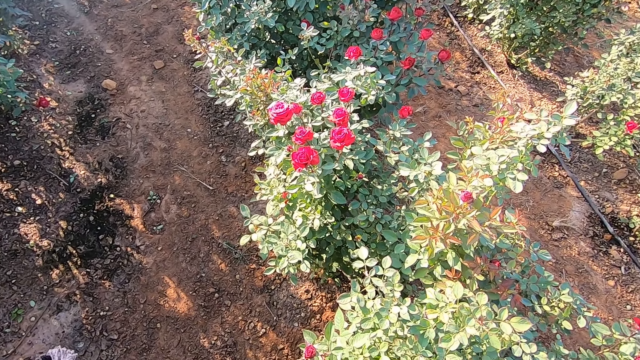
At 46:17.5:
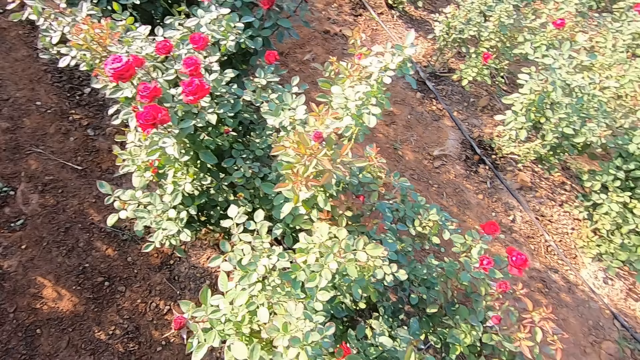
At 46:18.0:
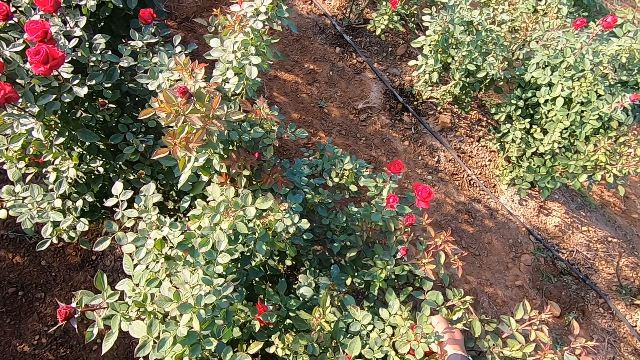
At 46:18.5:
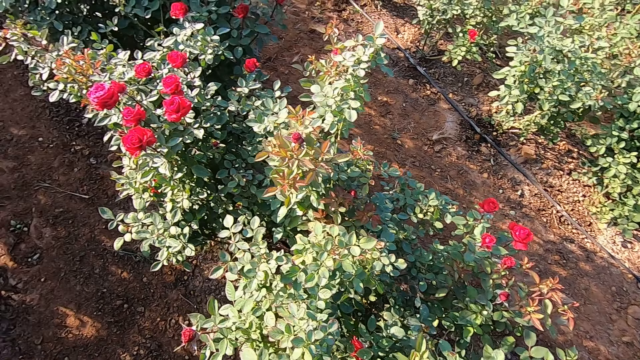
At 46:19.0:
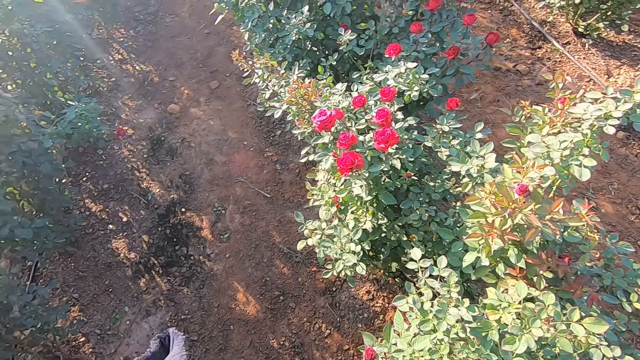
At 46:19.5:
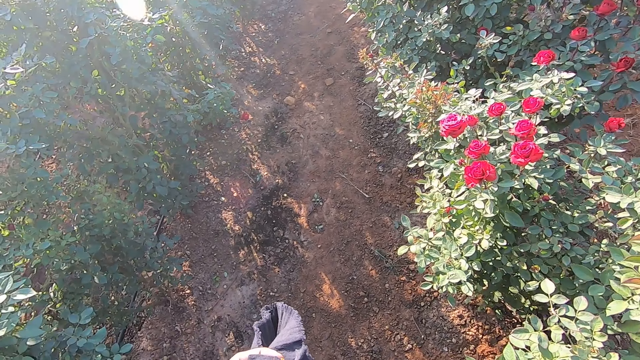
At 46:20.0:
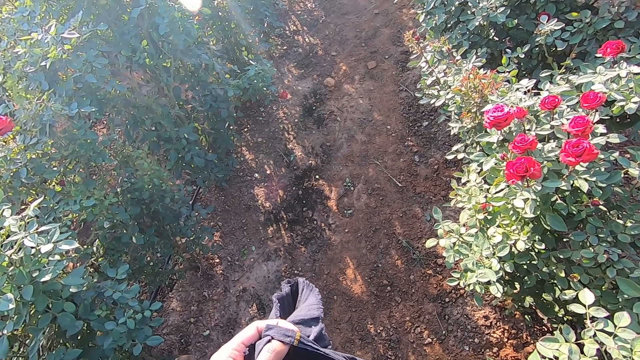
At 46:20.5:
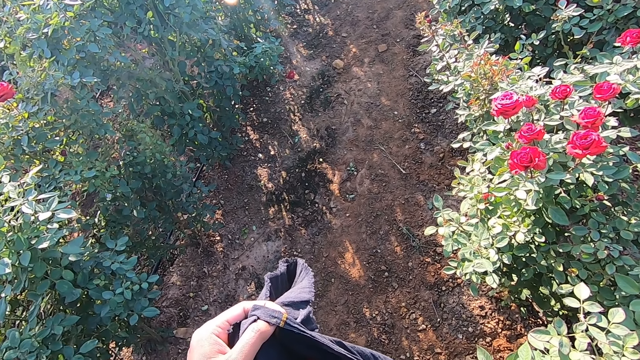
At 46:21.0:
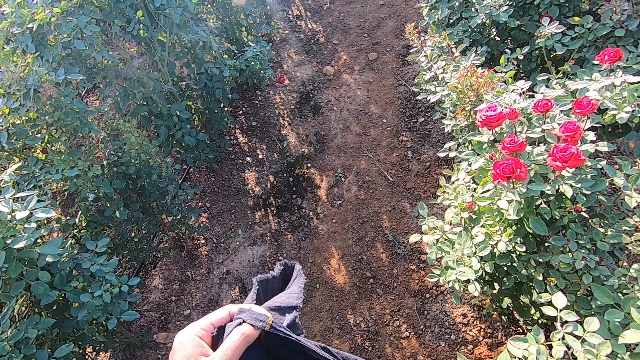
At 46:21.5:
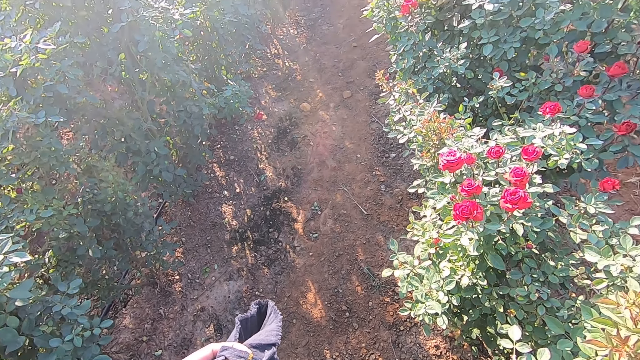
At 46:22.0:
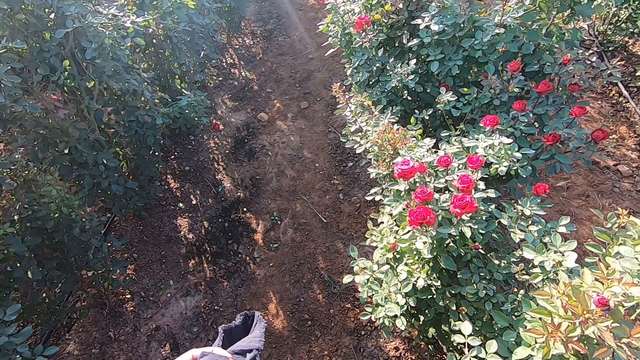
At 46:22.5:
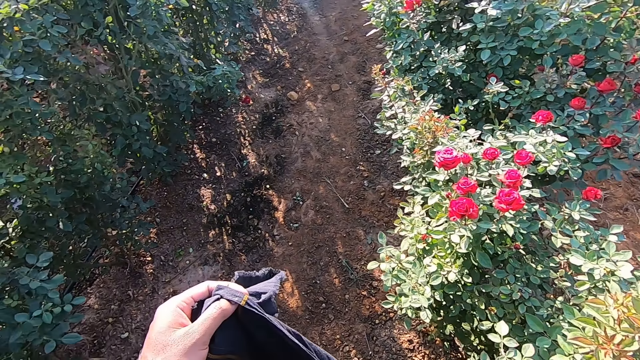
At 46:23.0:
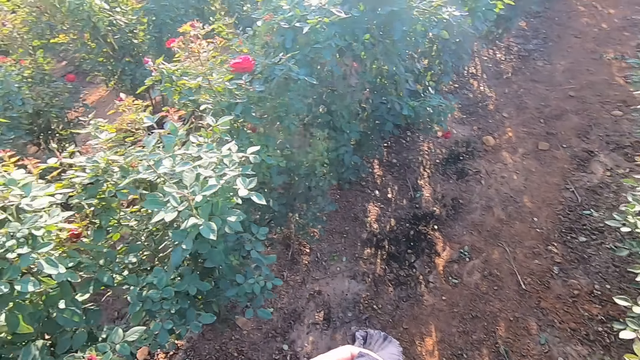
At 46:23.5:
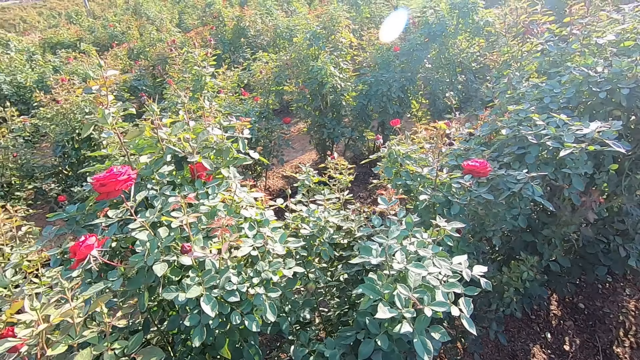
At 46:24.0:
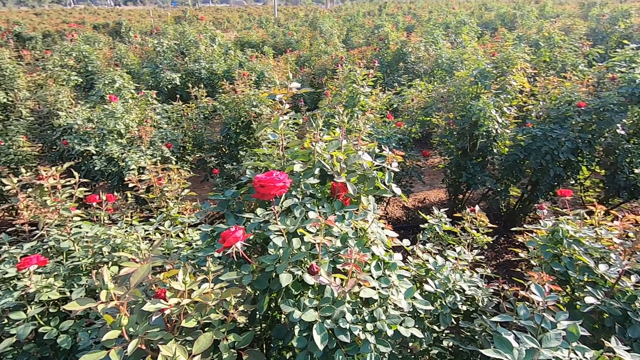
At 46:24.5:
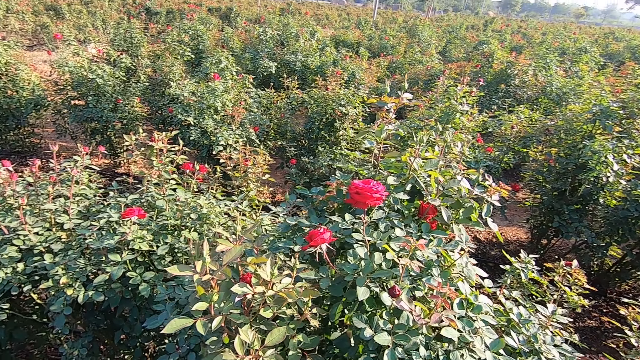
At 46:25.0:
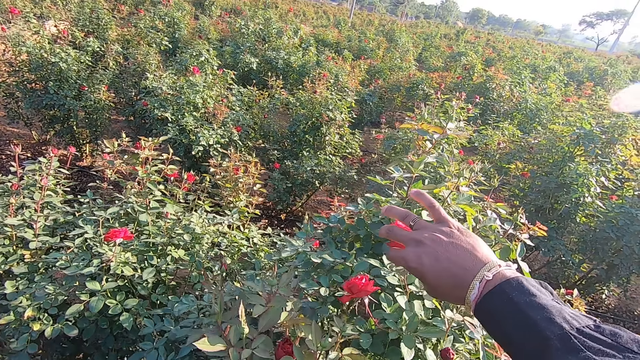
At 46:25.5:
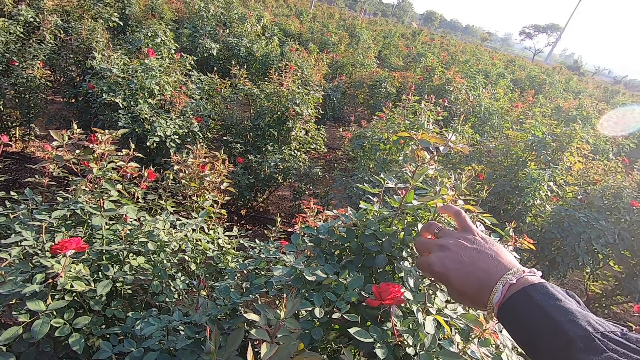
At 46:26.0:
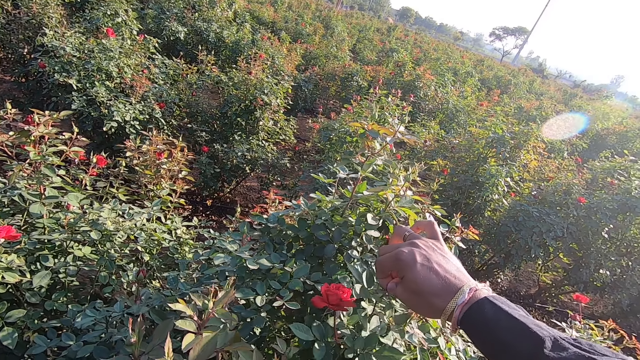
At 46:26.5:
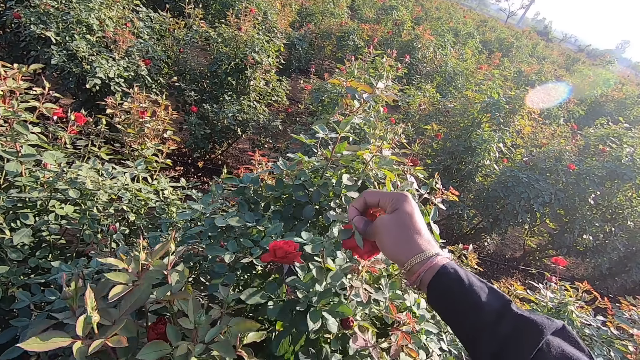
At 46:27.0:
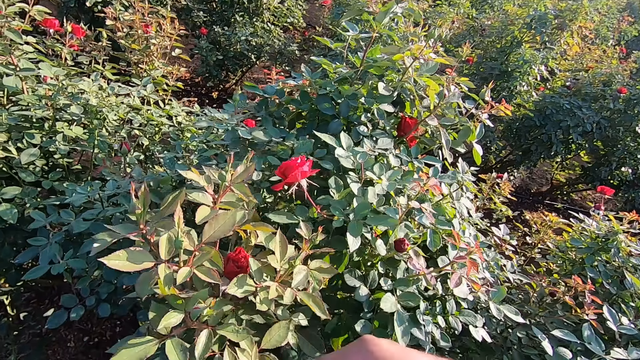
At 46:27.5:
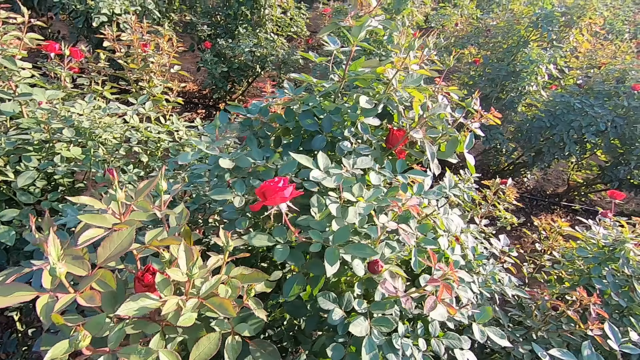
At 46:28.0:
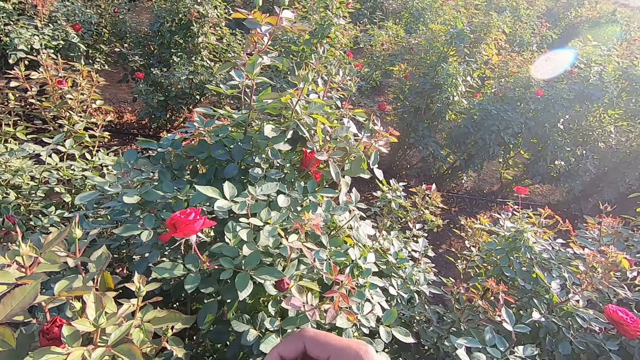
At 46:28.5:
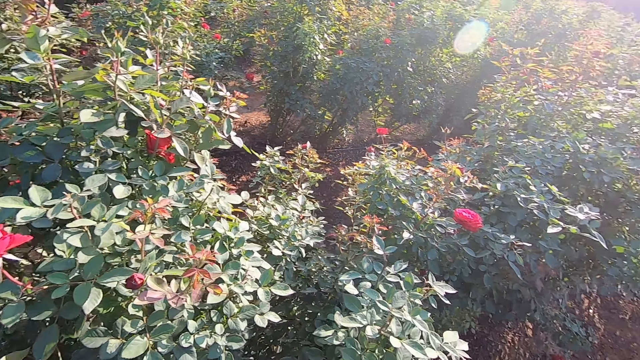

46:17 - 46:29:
The camera wearer holds the bag with the left hand. He picks a flower bud from a plant with his right hand.

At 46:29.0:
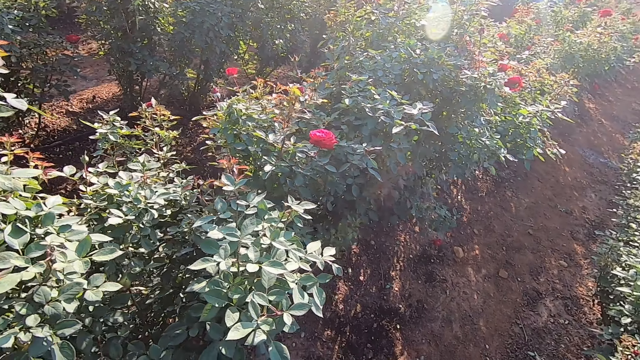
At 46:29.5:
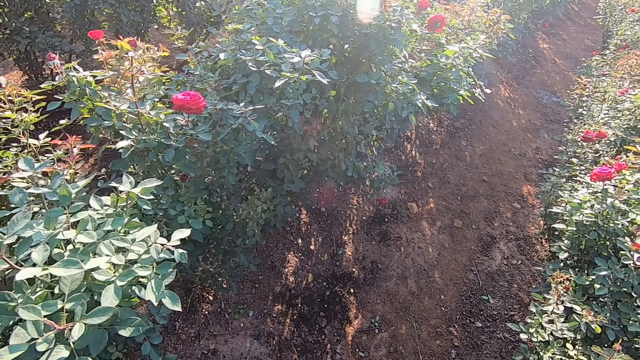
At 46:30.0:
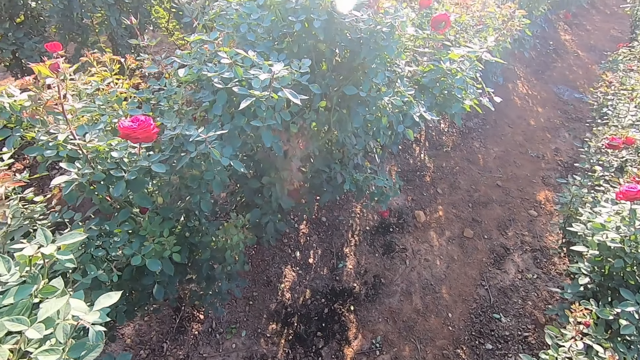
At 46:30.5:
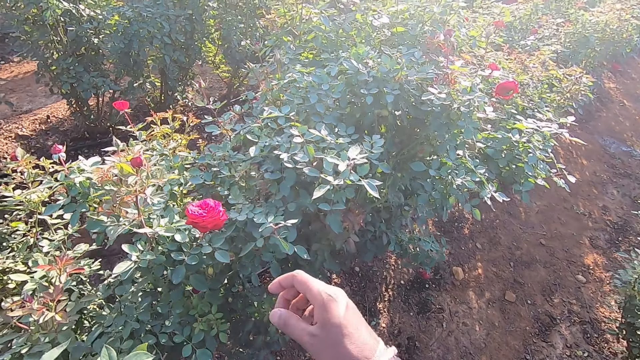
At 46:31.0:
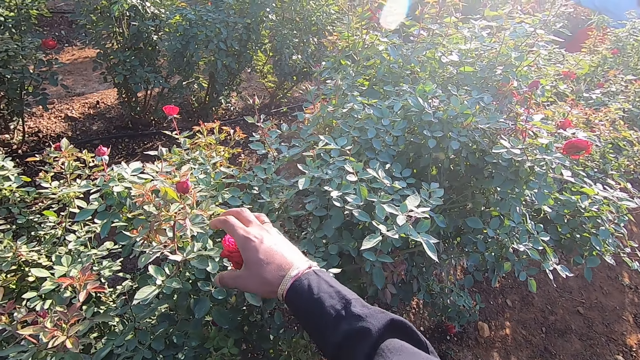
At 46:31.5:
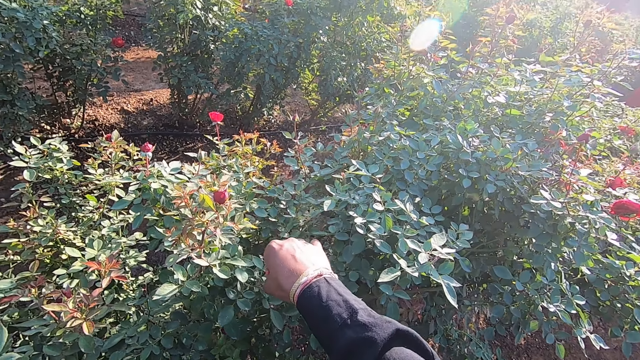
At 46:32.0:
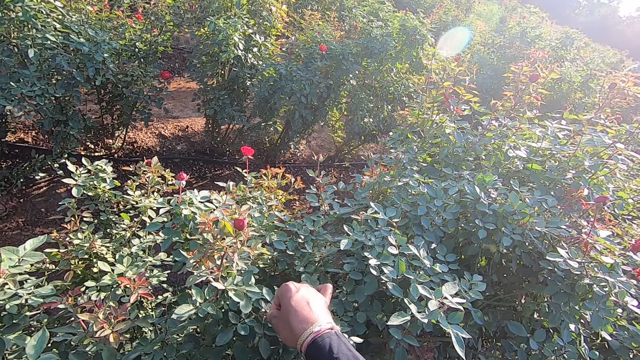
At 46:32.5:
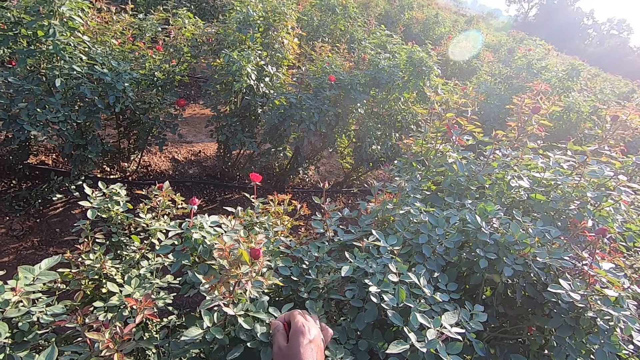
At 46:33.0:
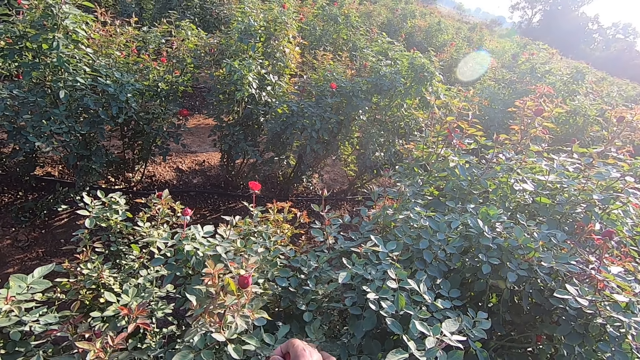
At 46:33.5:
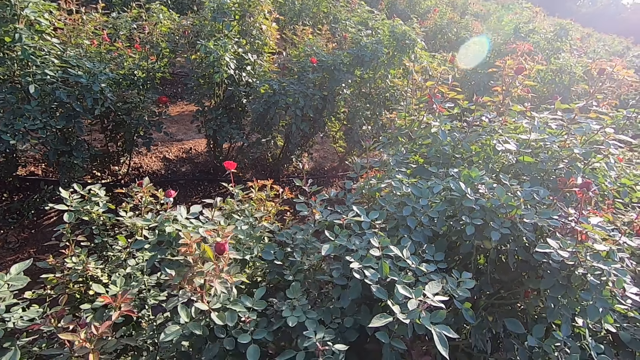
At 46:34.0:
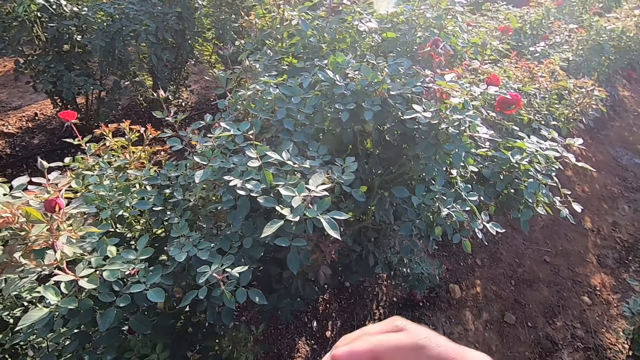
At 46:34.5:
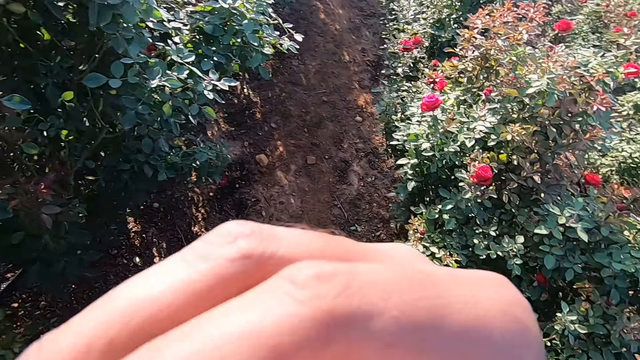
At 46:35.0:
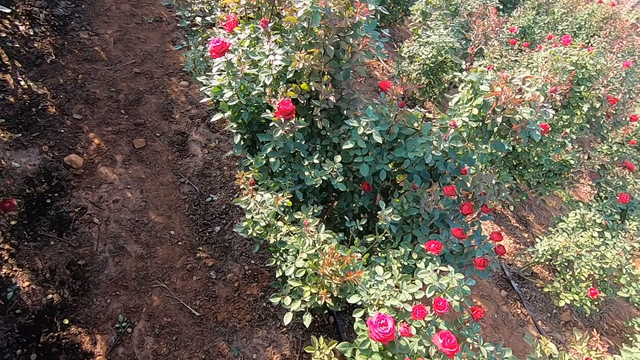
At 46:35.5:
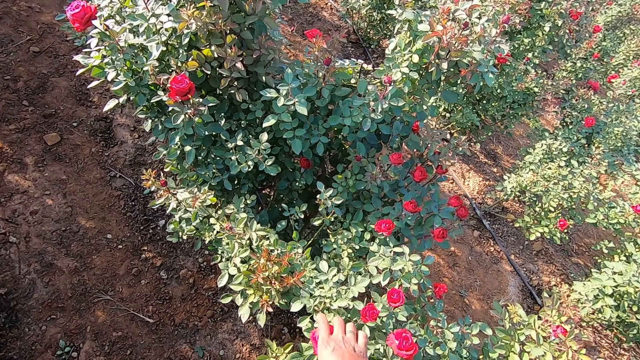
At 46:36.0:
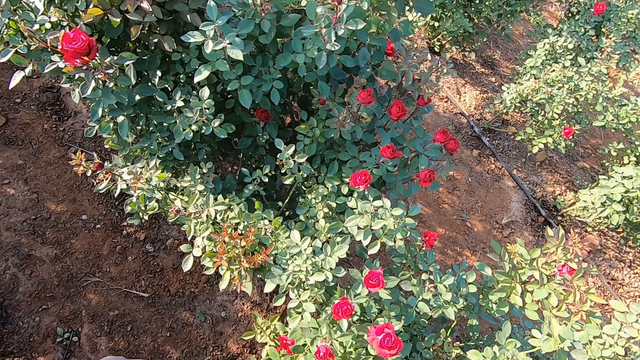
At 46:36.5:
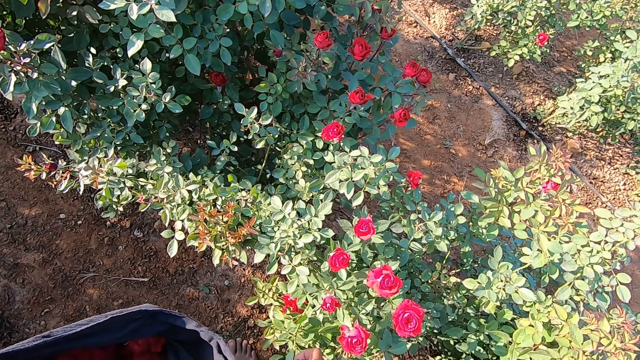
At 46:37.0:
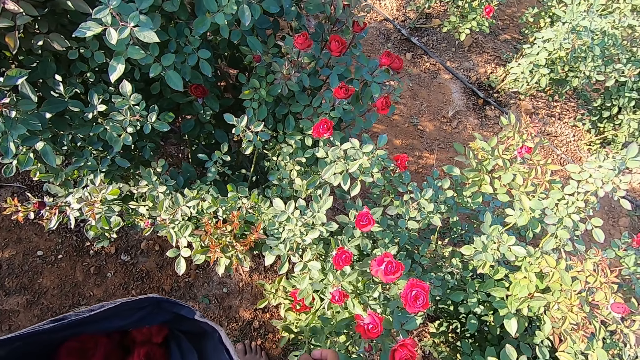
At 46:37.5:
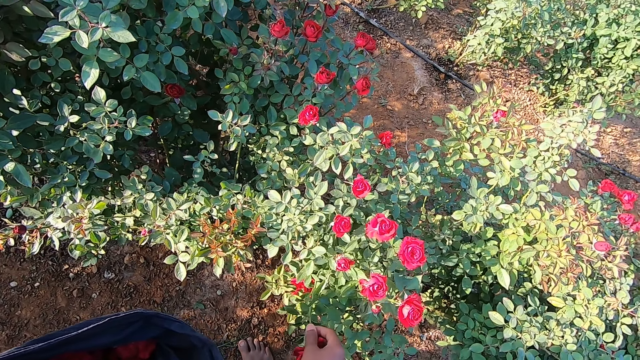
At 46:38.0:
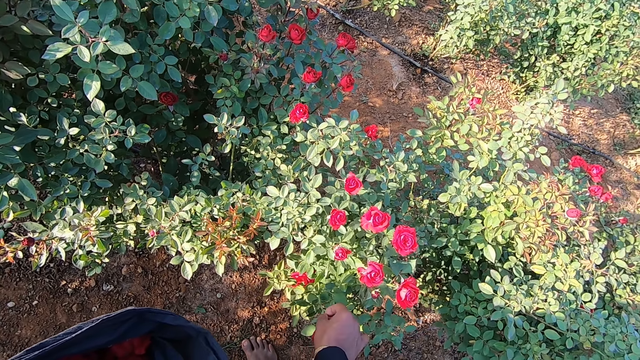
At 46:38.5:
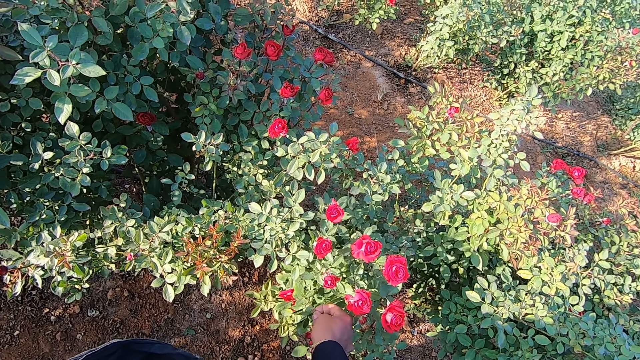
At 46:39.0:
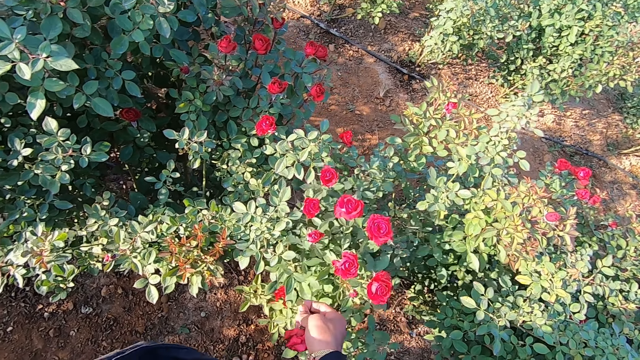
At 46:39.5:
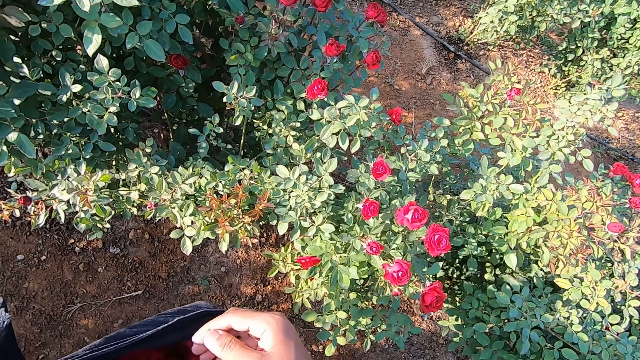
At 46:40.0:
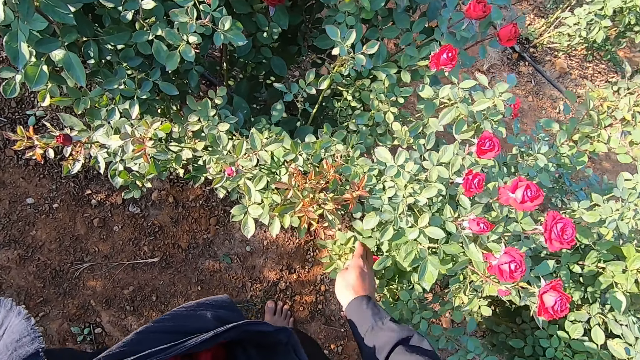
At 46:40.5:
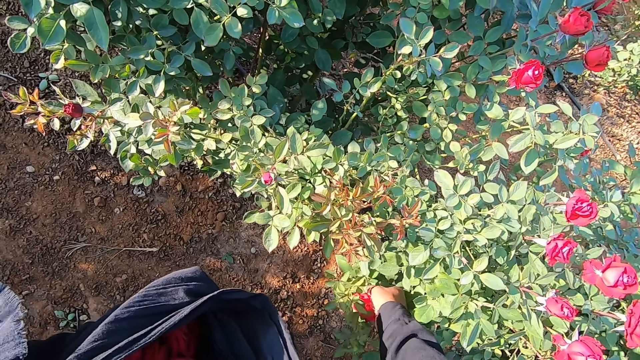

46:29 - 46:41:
The camera wearer picks a flower bud or rose from a plant with his right hand. He touches his face with his right hand. He picks a flower bud from the plant with his right hand. He puts the flower bud in the bag in his left hand with his right hand. He picks a rose from the bush.
